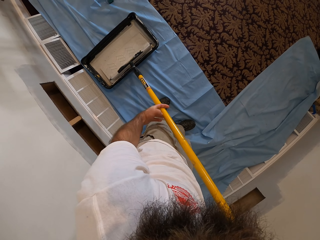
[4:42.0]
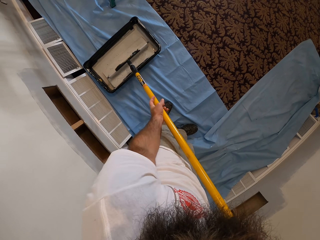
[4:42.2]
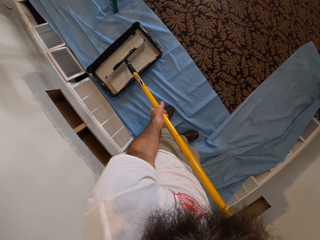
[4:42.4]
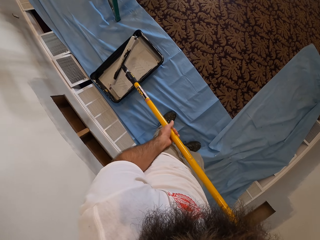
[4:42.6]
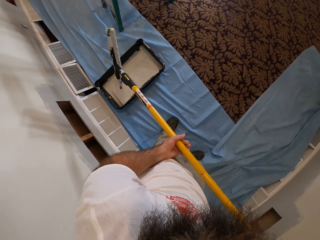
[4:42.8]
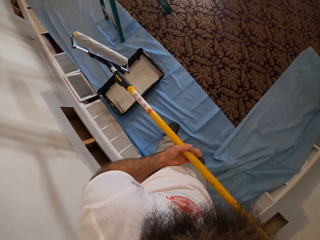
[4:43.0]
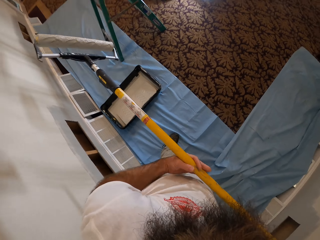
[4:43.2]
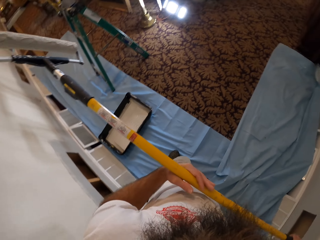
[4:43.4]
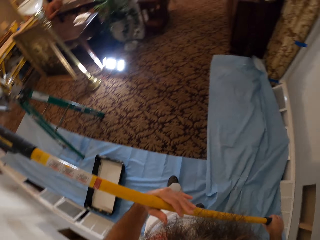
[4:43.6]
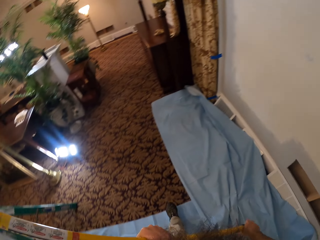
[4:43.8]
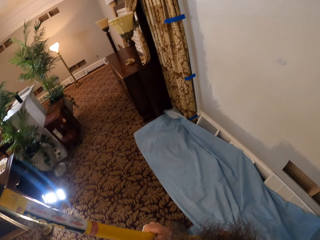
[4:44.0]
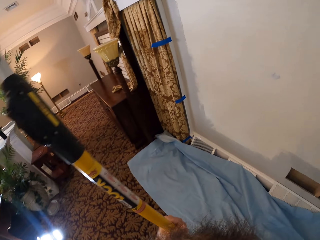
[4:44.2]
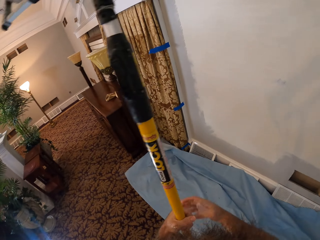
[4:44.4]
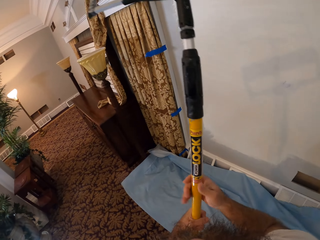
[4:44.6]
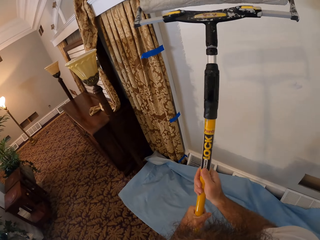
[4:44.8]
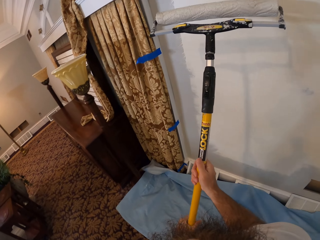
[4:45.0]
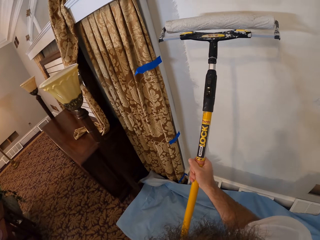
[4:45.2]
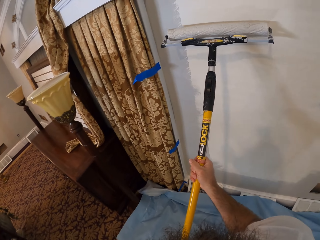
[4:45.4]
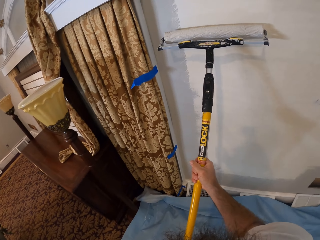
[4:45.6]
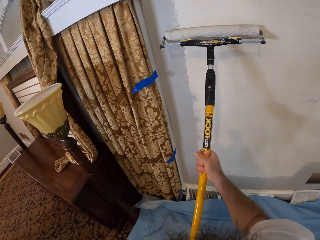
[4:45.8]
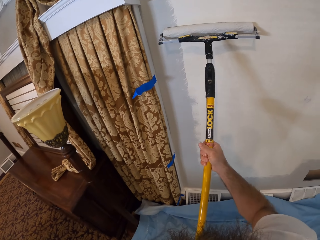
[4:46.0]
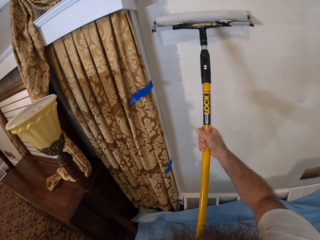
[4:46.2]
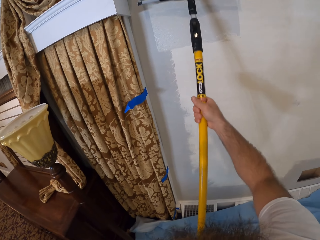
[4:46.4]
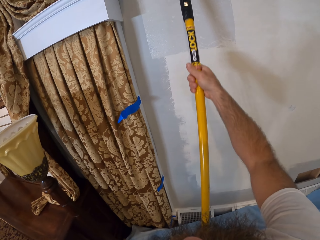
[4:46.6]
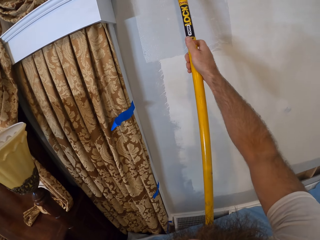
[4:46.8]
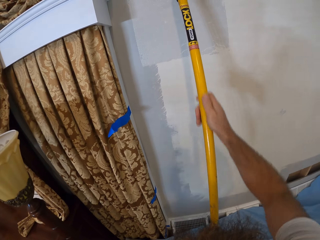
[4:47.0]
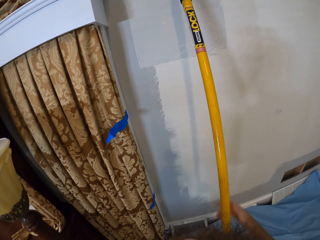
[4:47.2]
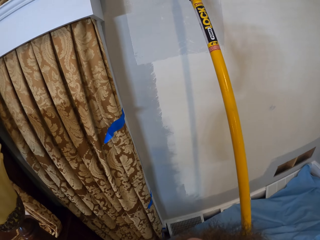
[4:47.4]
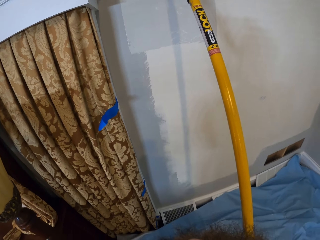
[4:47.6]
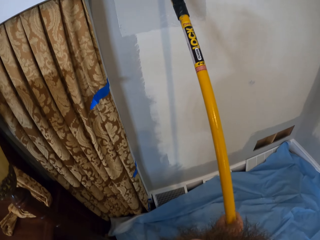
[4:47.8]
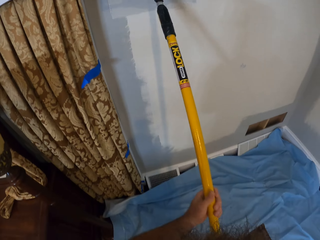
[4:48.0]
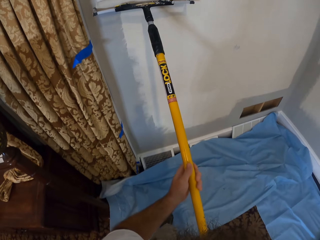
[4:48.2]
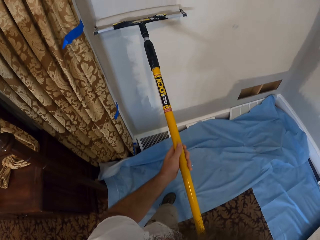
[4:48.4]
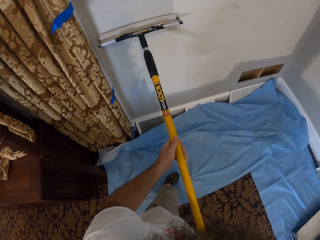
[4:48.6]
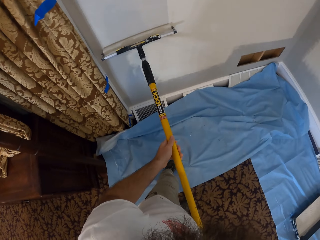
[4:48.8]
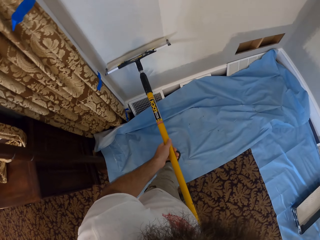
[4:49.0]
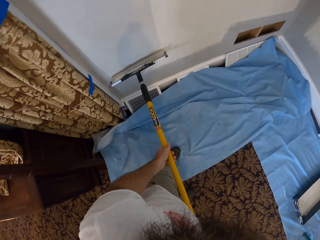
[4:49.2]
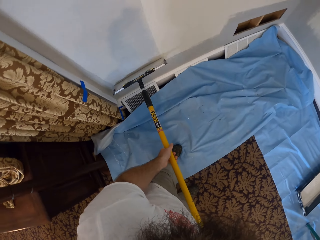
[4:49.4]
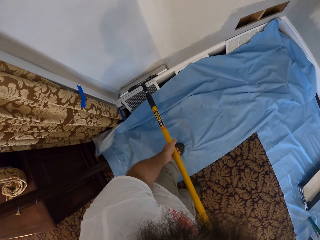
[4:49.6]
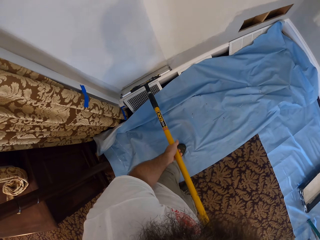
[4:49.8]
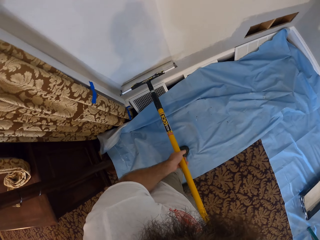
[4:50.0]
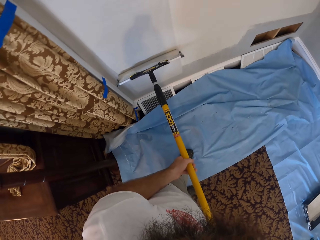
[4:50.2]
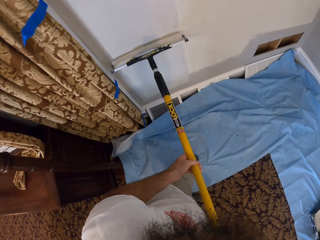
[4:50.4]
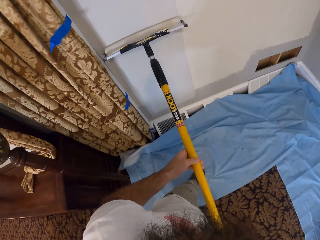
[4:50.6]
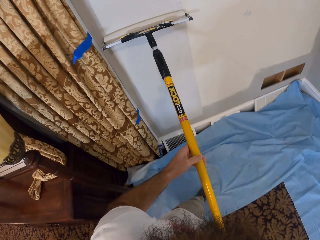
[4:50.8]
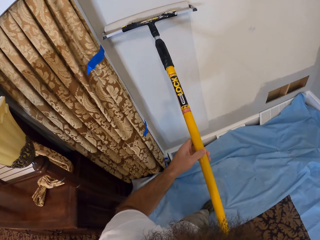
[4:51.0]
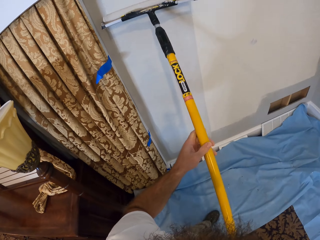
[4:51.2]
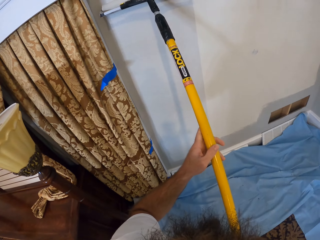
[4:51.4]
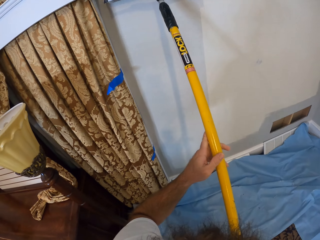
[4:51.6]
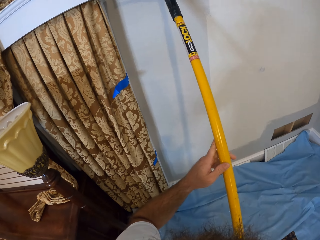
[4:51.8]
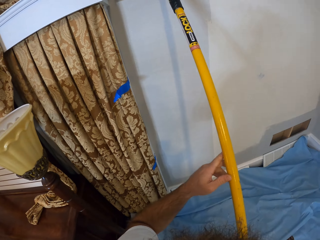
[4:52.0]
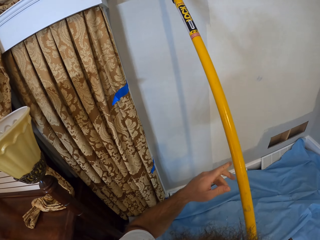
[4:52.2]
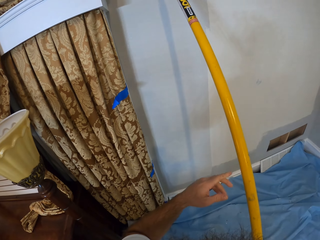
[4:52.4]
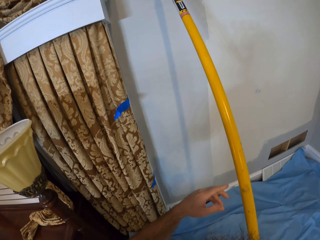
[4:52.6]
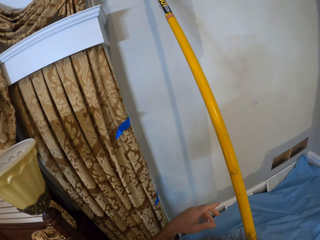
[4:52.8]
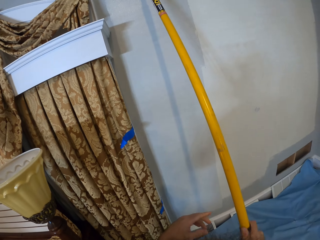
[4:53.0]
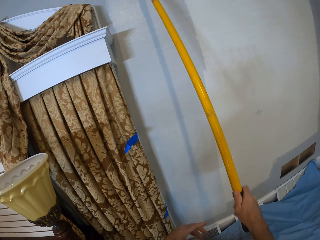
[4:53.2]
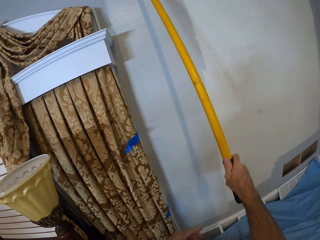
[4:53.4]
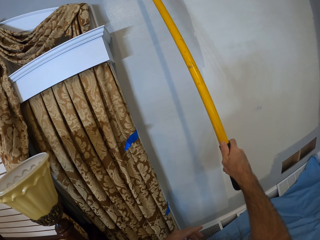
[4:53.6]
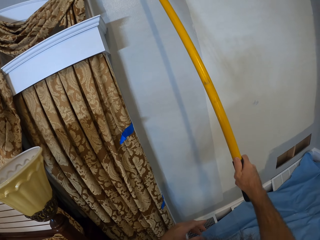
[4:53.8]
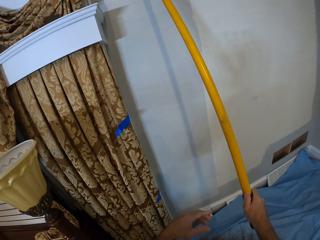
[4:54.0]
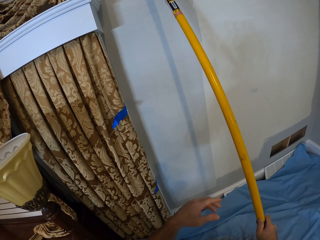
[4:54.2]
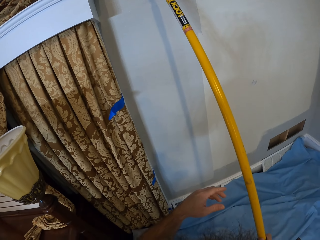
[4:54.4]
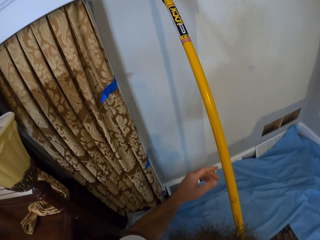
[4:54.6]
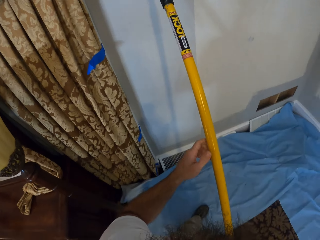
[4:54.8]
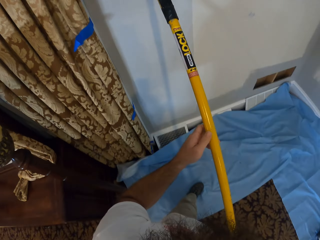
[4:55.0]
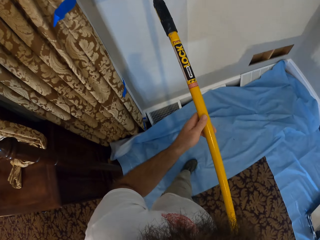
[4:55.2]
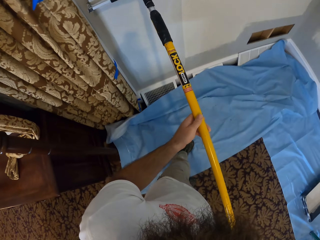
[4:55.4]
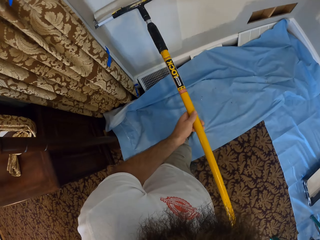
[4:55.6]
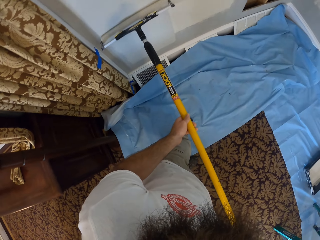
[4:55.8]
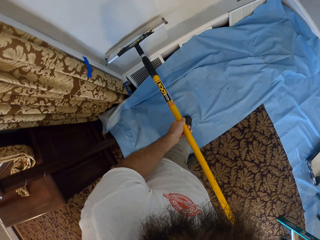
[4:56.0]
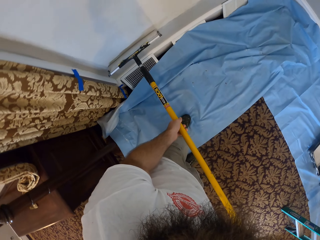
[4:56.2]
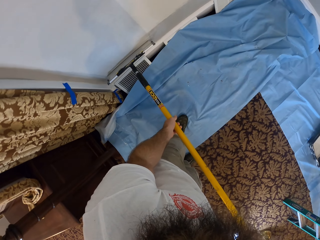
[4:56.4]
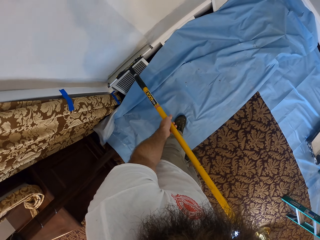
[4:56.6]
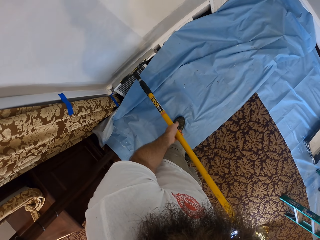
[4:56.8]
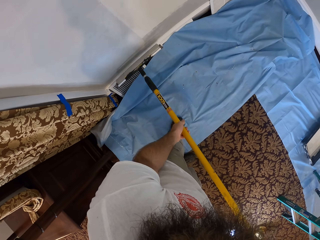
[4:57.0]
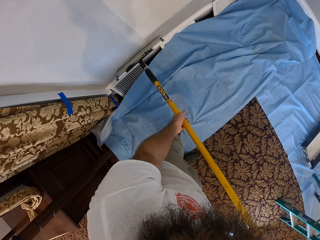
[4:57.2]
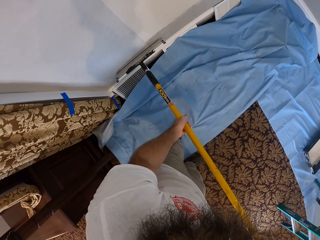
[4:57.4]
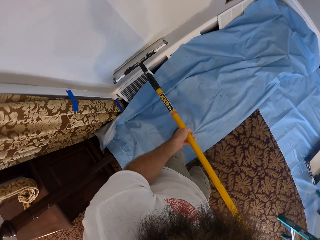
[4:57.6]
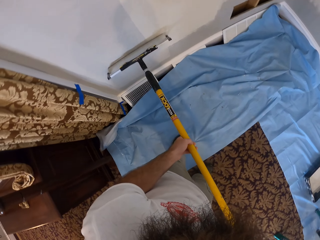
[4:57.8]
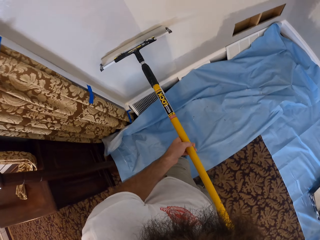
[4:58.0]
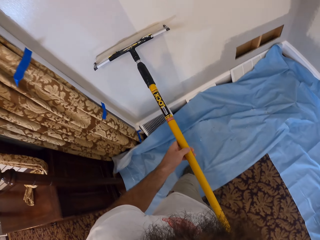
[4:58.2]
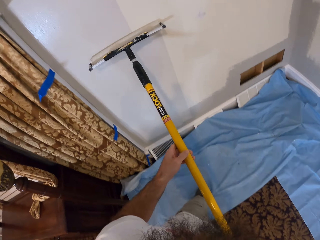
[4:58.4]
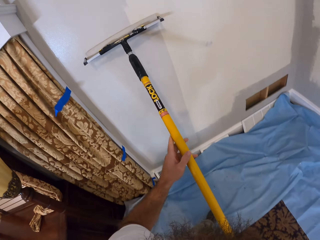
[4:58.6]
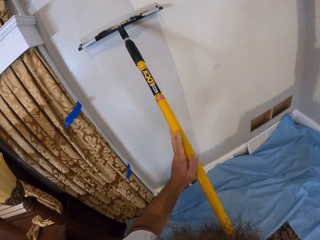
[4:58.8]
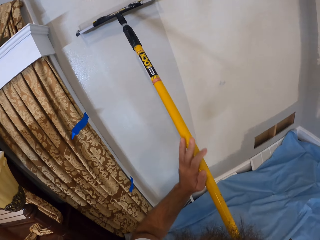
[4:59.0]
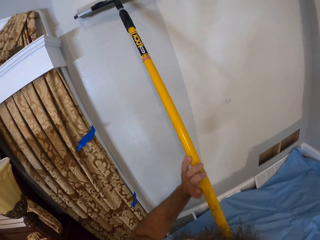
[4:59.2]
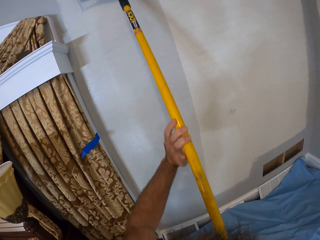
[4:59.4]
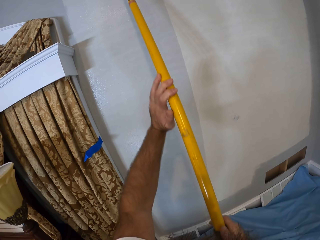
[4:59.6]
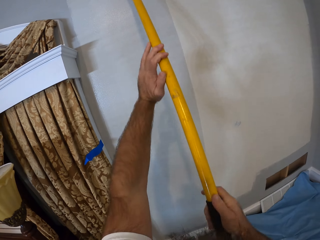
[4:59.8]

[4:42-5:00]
The camera wearer lifts the roller. He paints a wall with the paint on the paint roller with both hands. He paints the wall with the paint on the paint roller with his right hand. He paints the wall with the paint on the paint roller with both hands.

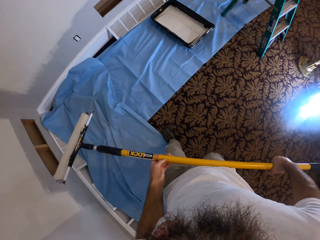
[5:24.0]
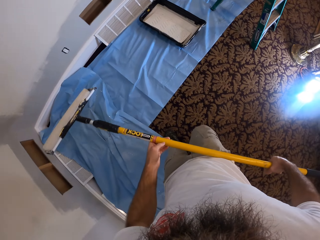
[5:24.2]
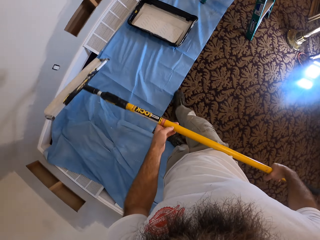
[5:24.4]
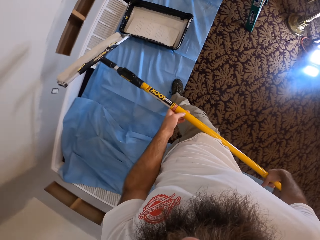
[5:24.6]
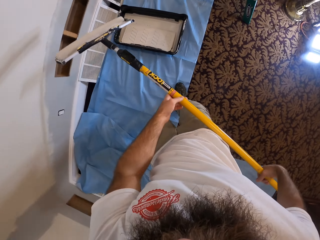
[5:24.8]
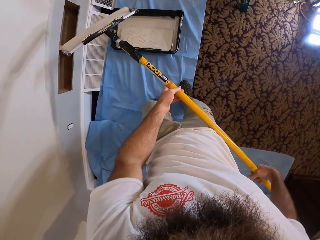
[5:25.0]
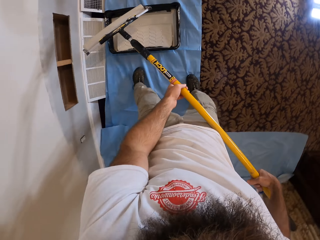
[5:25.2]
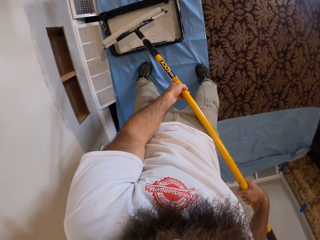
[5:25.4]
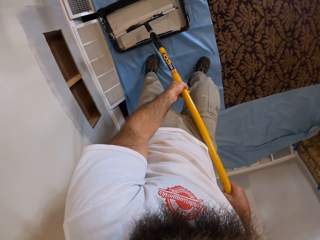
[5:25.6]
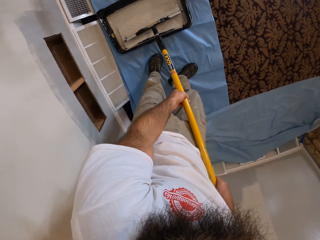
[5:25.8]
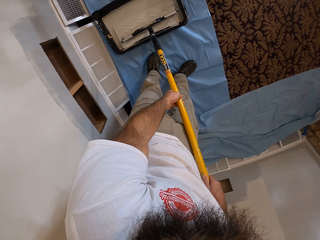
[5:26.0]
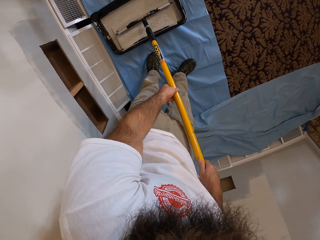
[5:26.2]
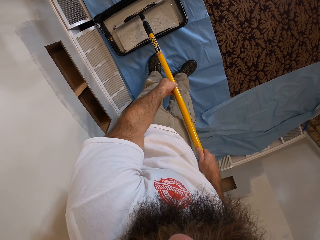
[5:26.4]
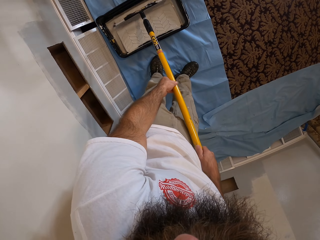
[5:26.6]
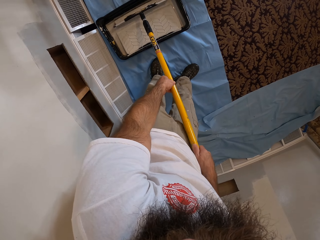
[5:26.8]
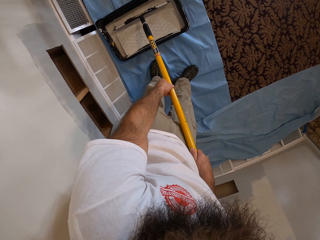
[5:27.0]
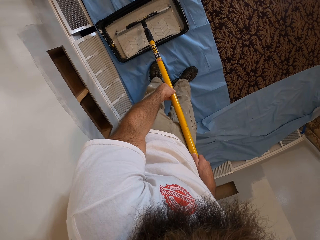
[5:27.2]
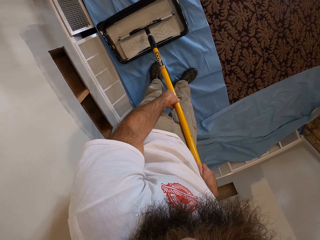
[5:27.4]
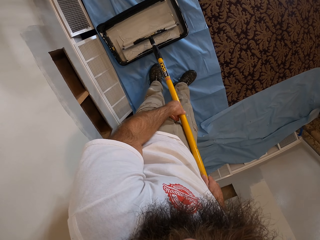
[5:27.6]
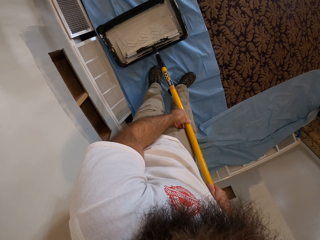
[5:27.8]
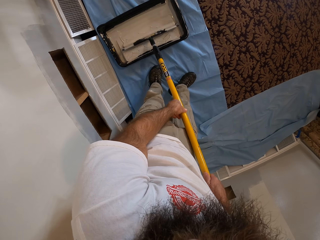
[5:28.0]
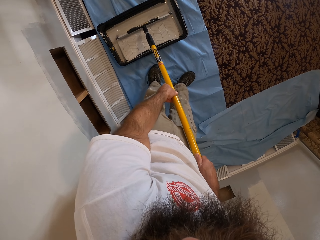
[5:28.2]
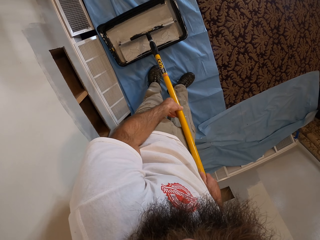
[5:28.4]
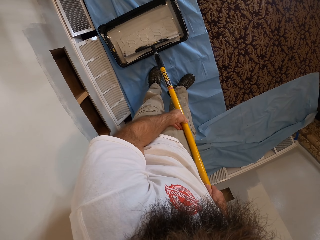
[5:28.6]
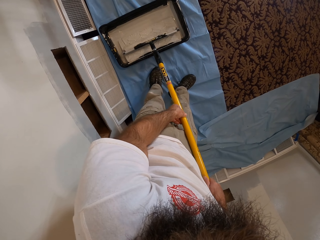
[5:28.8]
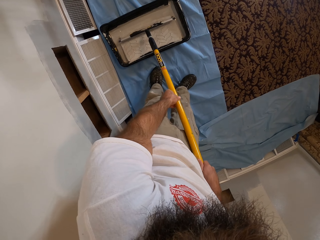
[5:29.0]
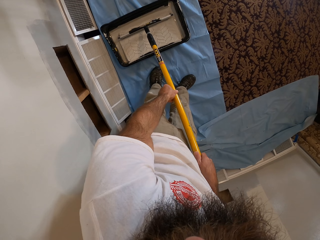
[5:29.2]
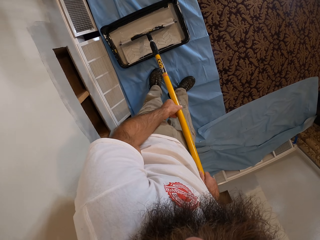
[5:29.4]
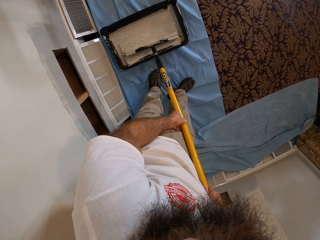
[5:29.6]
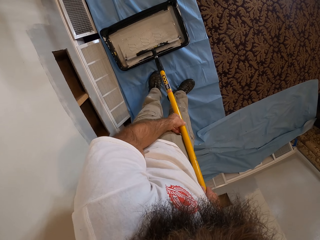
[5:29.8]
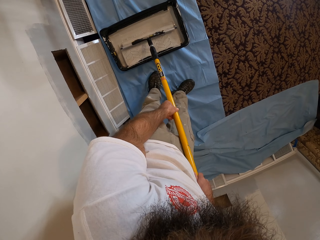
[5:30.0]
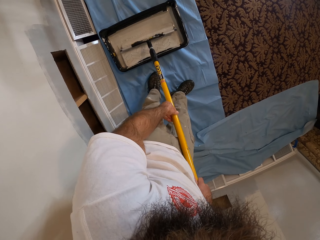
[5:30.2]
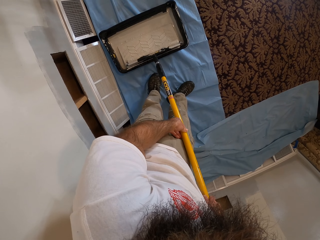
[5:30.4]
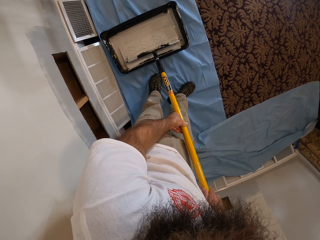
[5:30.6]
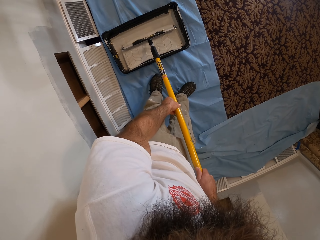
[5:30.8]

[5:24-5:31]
The camera wearer puts paint on the paint roller in the paint bucket on the floor with both hands.
